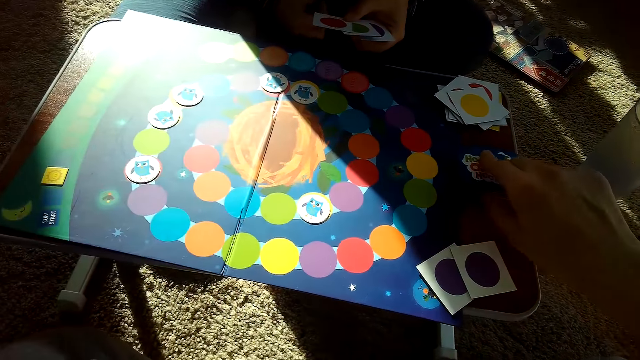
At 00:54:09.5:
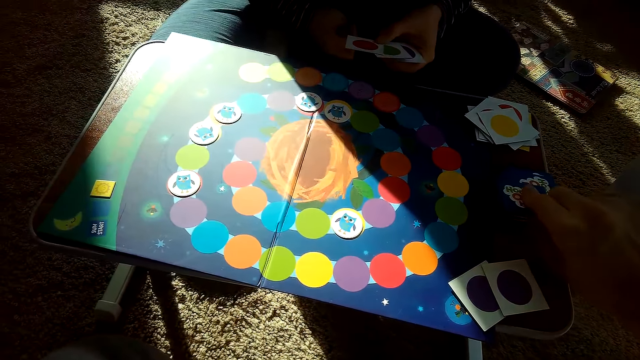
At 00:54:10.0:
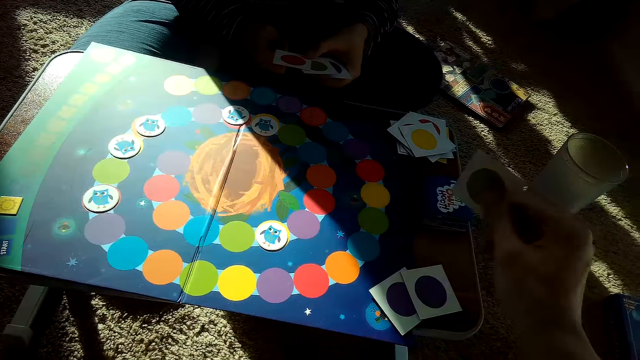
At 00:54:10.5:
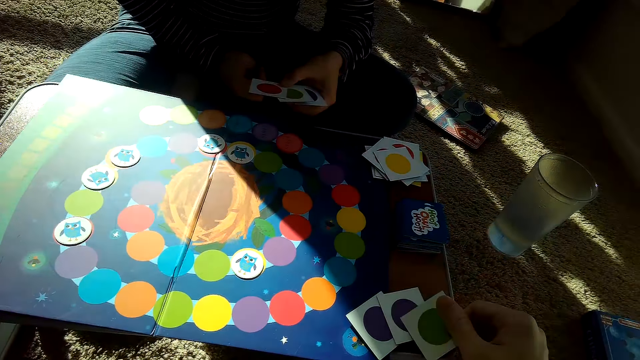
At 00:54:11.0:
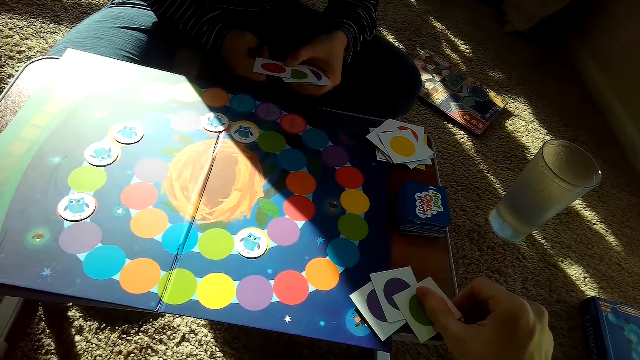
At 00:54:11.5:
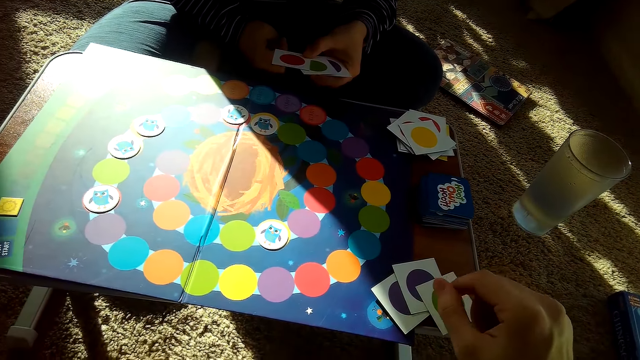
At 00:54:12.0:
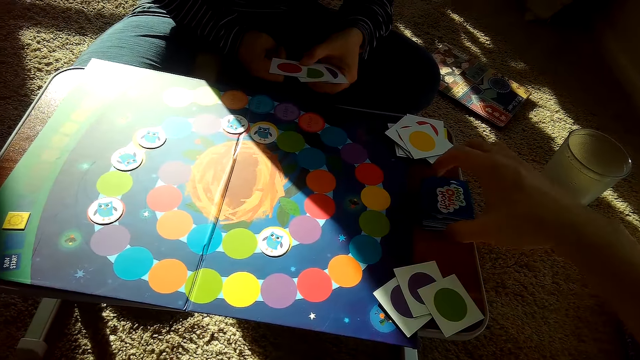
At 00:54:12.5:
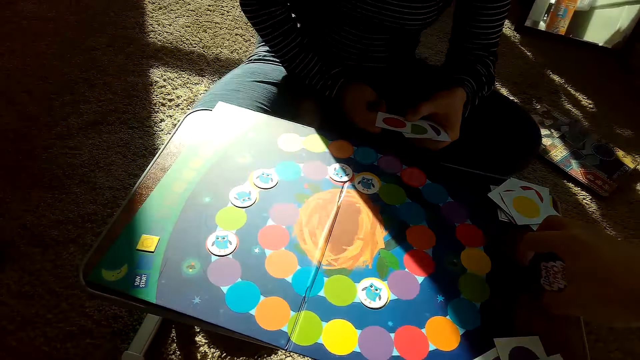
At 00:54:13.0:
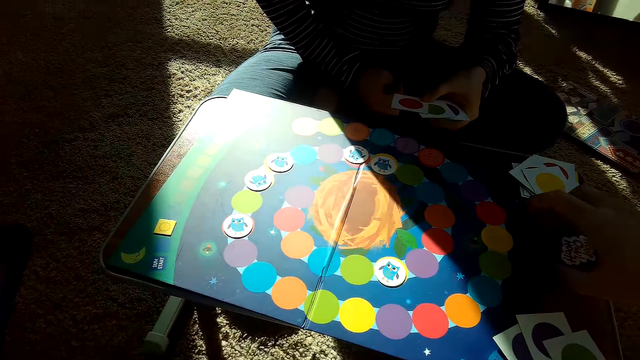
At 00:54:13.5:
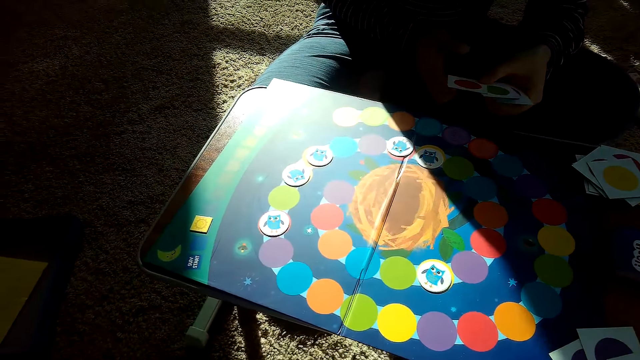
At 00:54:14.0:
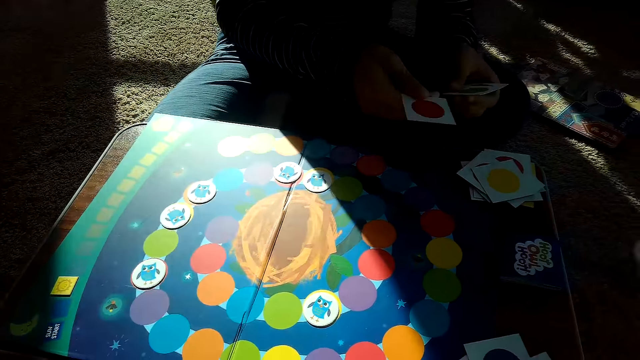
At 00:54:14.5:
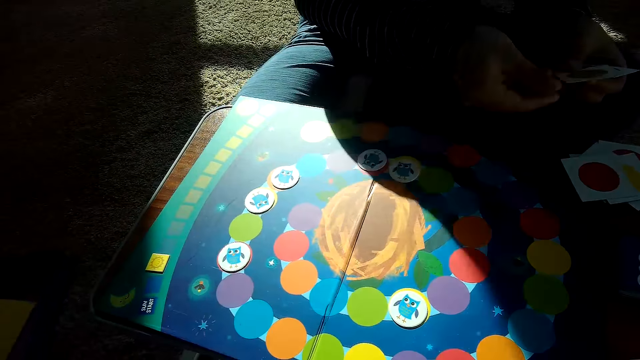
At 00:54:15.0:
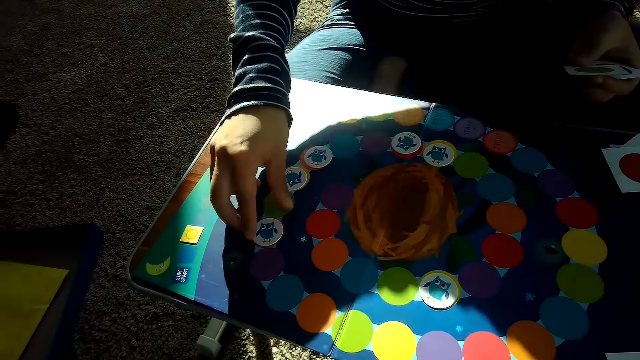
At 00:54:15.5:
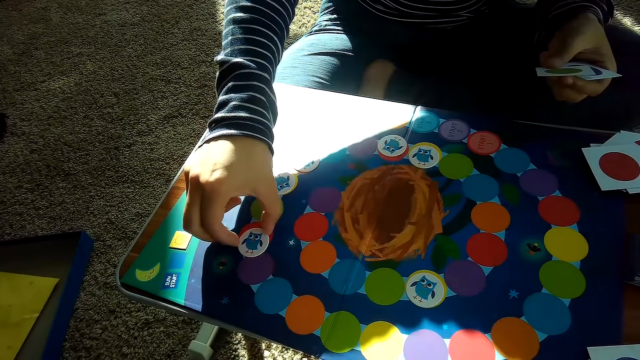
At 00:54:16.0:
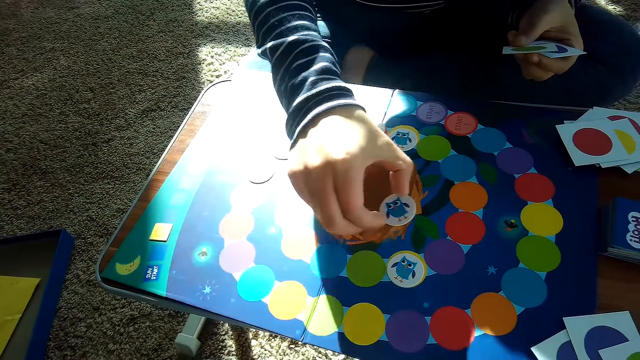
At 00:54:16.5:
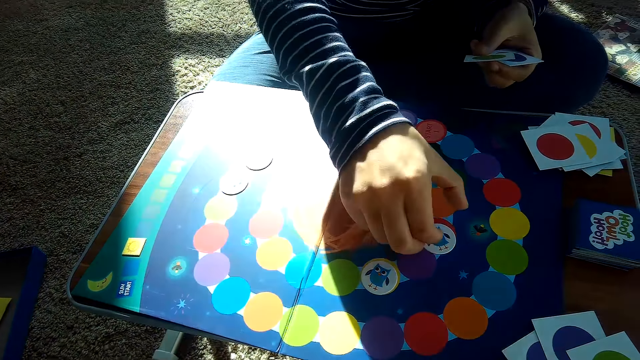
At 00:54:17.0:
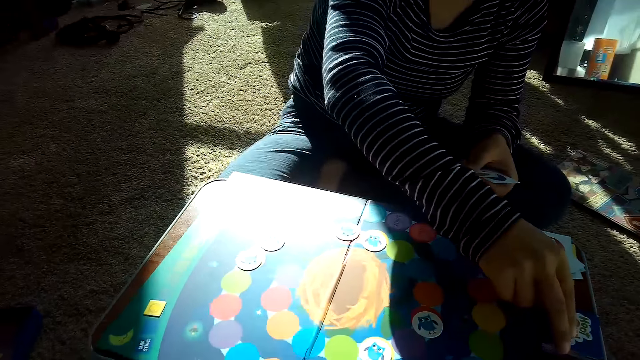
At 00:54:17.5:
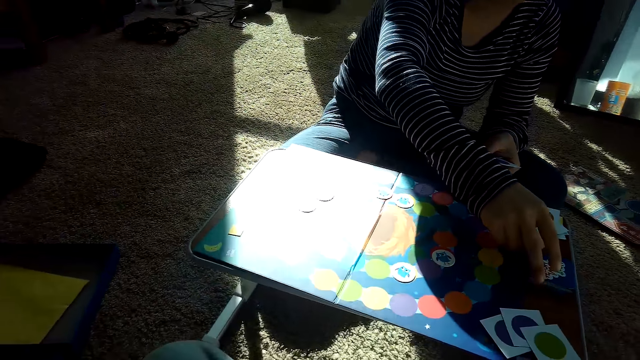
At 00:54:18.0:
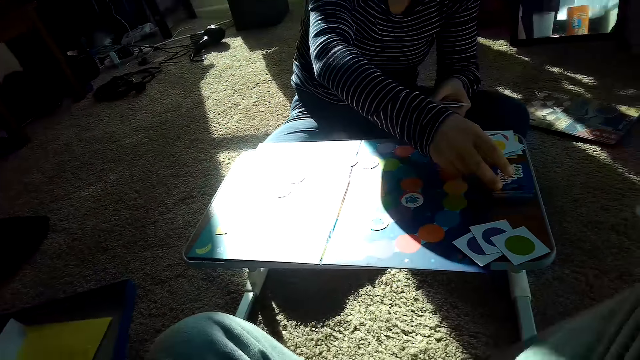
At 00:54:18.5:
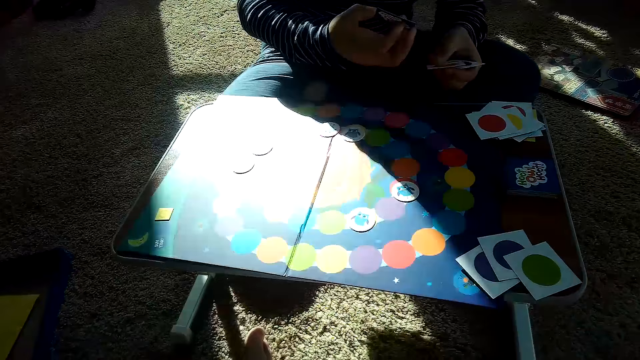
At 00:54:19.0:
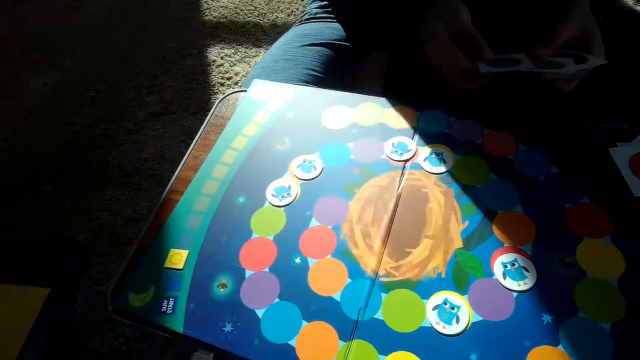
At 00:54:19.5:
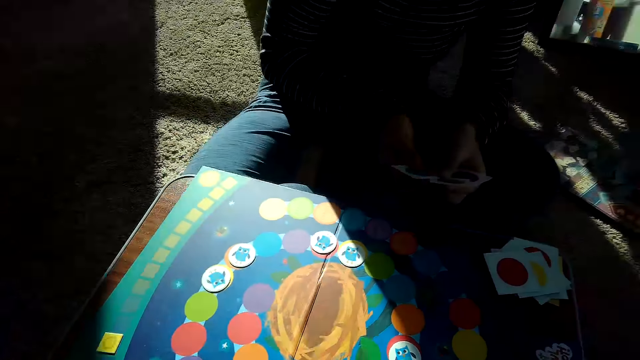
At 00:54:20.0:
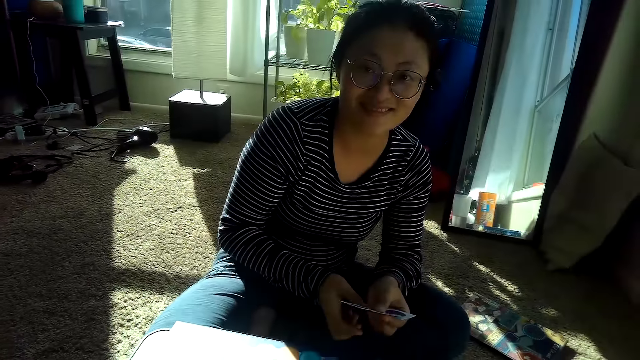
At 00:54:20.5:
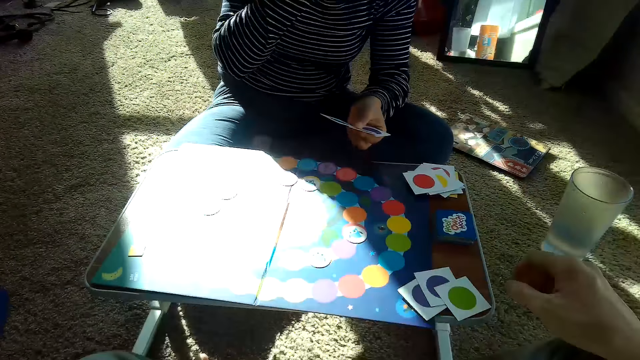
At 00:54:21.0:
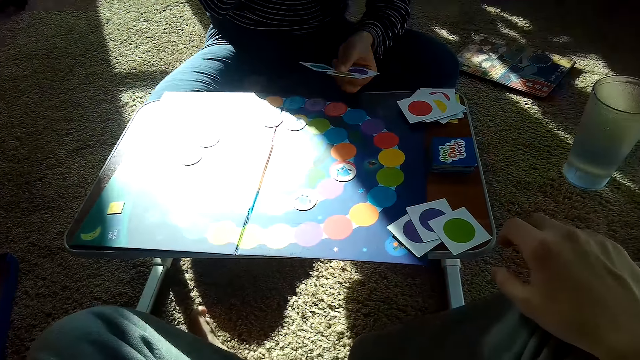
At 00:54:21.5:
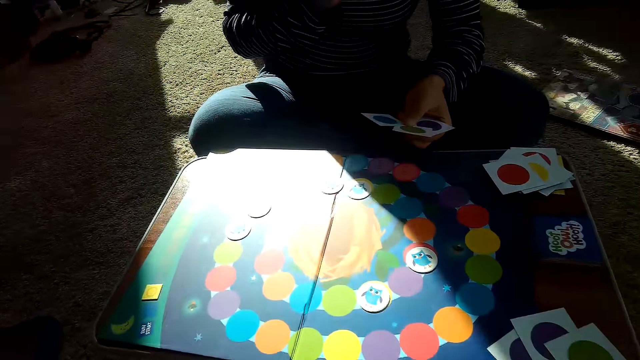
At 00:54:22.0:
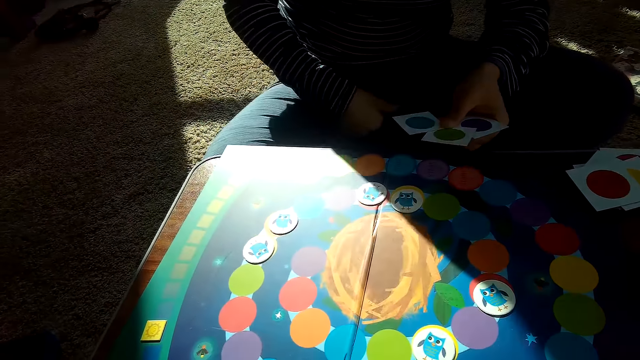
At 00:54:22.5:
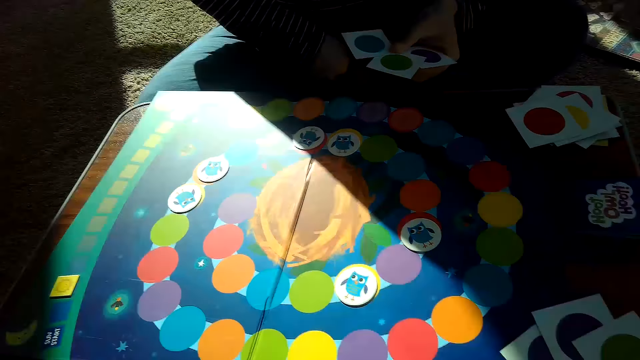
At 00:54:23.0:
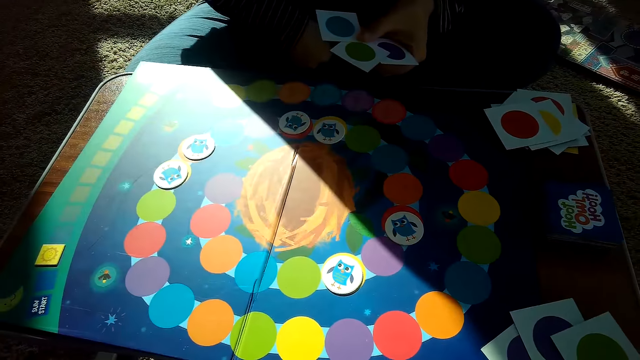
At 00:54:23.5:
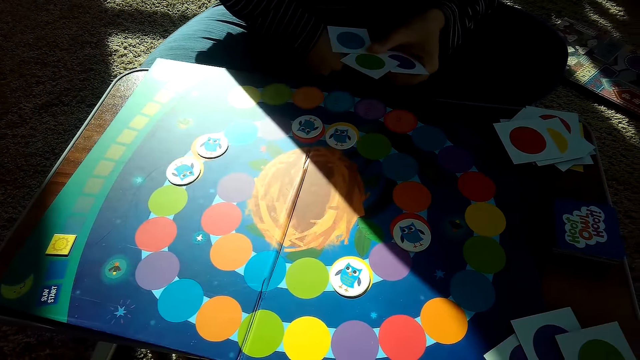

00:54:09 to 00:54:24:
The camera wearer picks a card from the stack of cards on the table with his right hand. He drops the card on the table with his right hand and aligns the cards. The partner places a card on her stack of cards with her right hand. She picks up a chip from the game board with her right hand and picks a card. The camera wearer places the cards on the game board. The partner places the chip on the game board with her right hand. She picks a card from the stack of cards on the table with her right hand. The camera wearer picks a card. The partner moves her hand. The camera wearer picks a card from the stack of cards on the table with his right hand.

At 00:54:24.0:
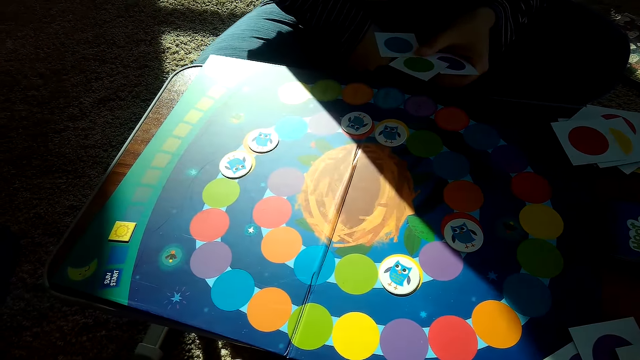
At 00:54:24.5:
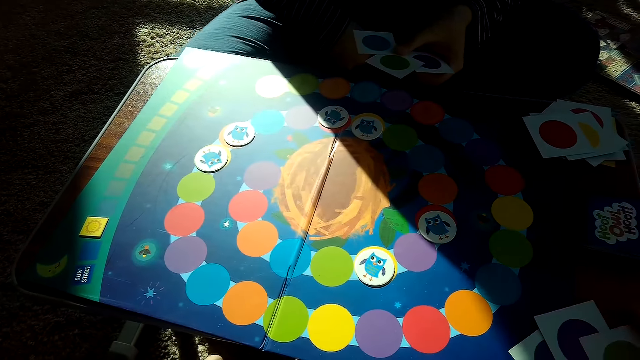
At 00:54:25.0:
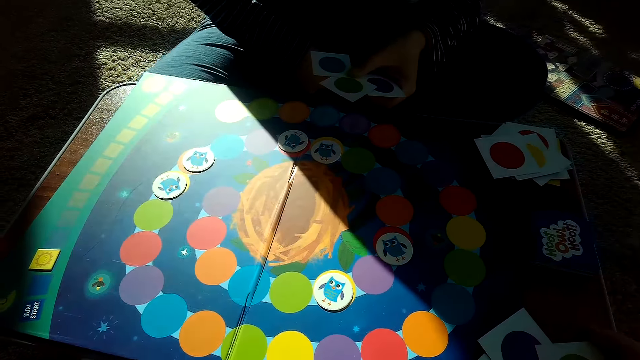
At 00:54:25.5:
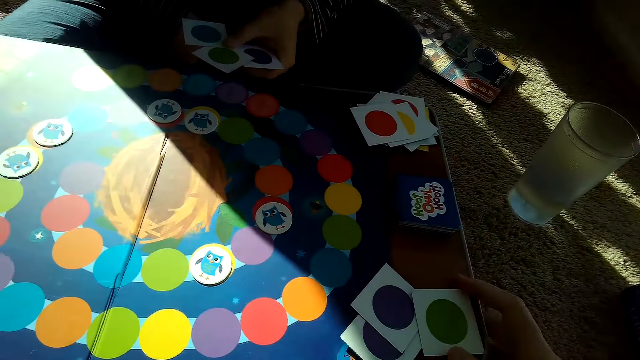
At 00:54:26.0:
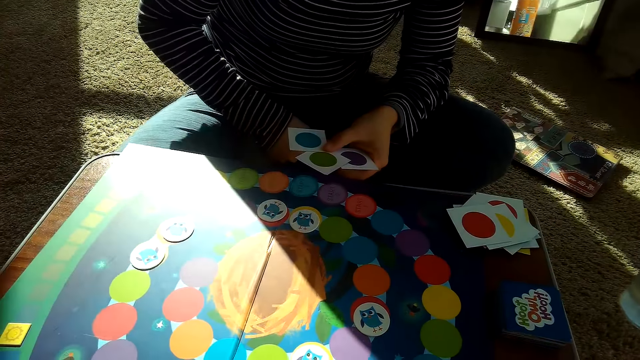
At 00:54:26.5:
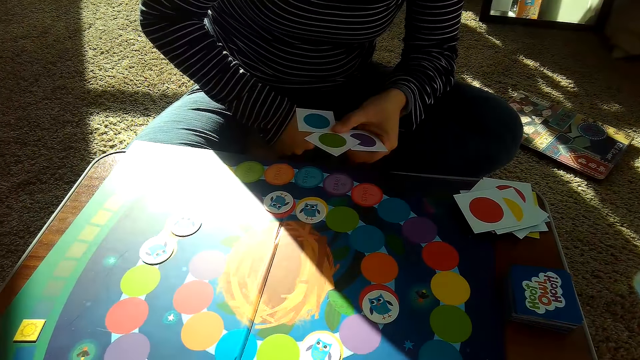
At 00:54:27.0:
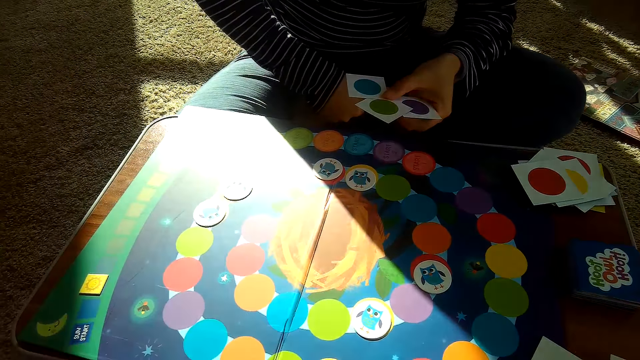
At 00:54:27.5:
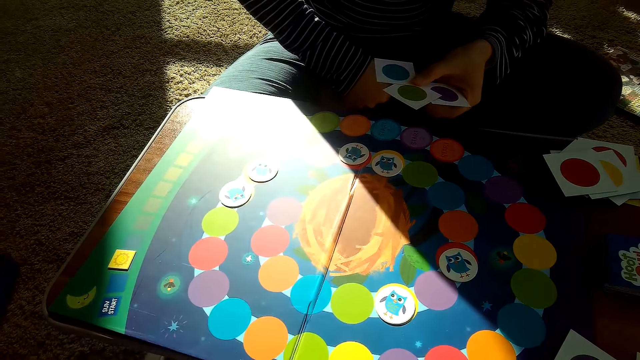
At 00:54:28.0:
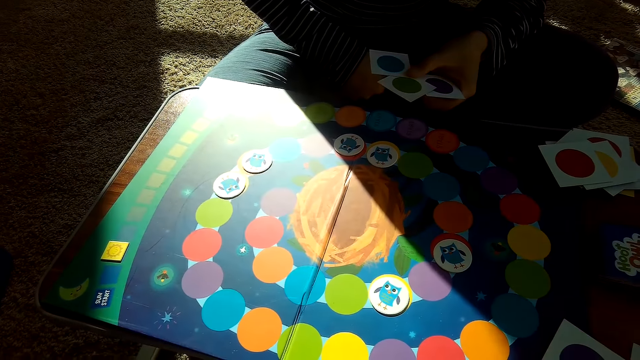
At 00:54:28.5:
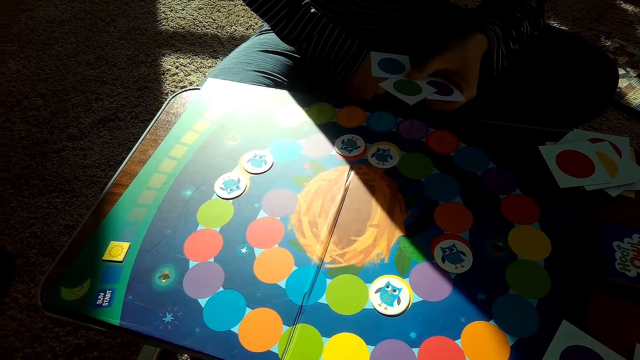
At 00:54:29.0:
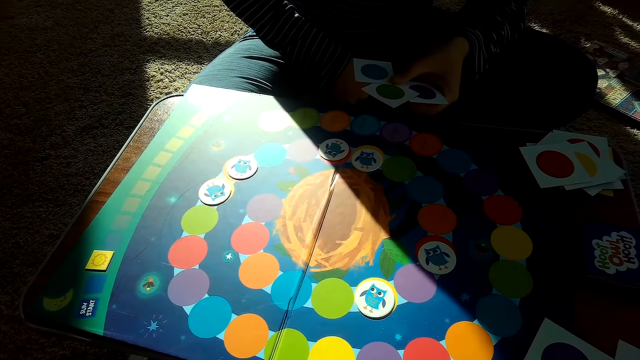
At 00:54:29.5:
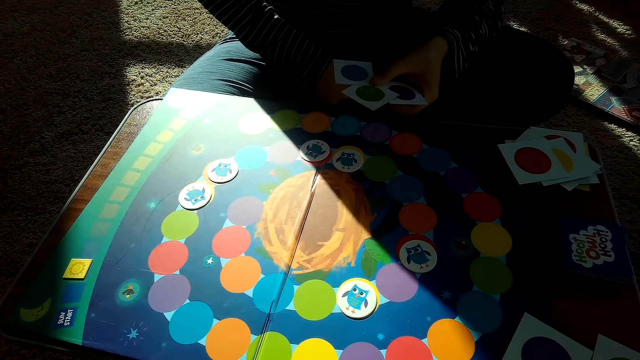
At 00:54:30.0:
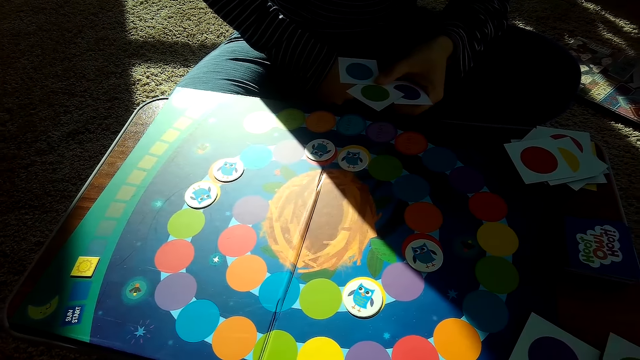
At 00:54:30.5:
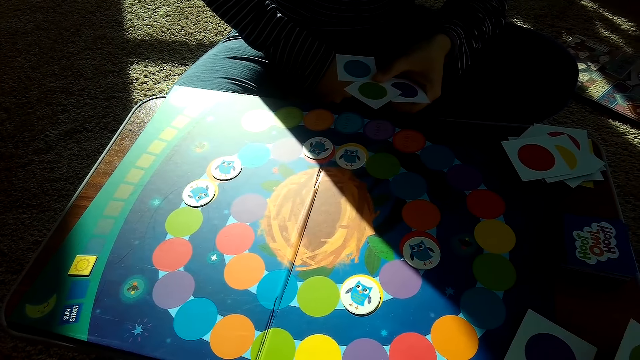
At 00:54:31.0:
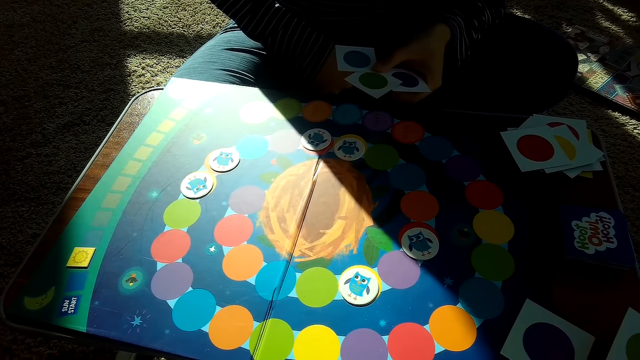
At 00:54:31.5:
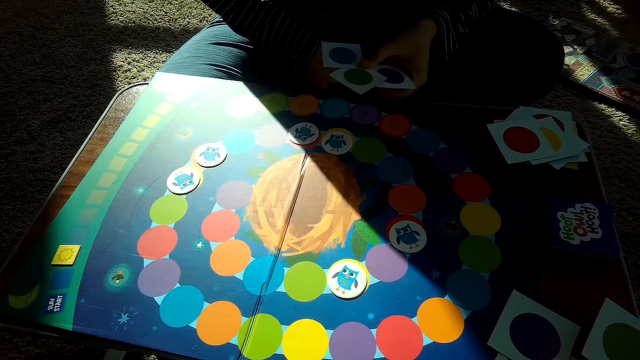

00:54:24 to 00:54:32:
The camera wearer converses with a woman.
